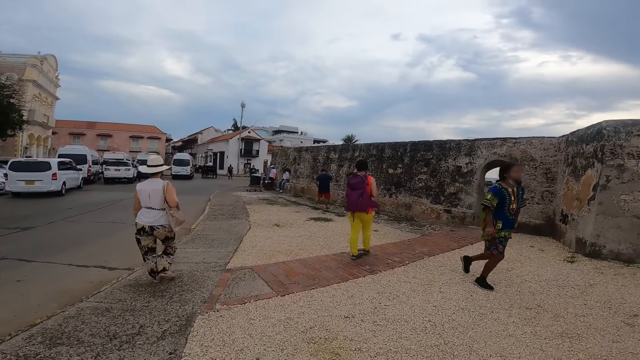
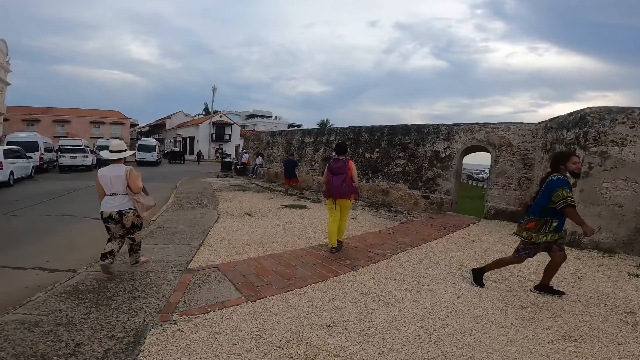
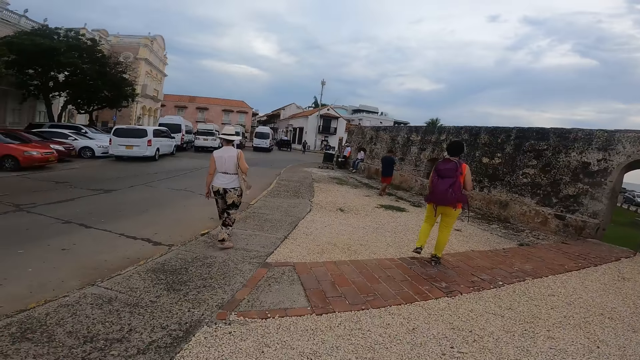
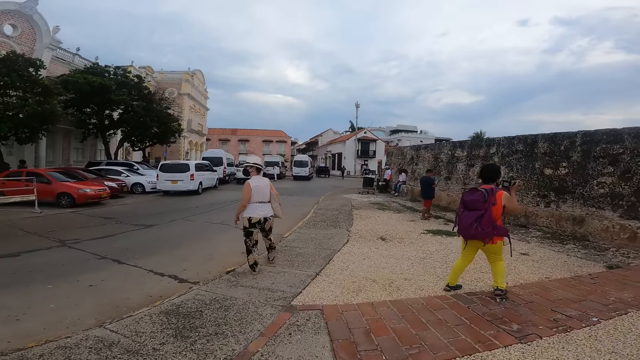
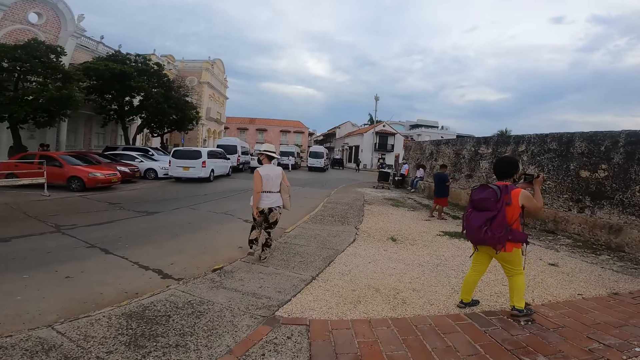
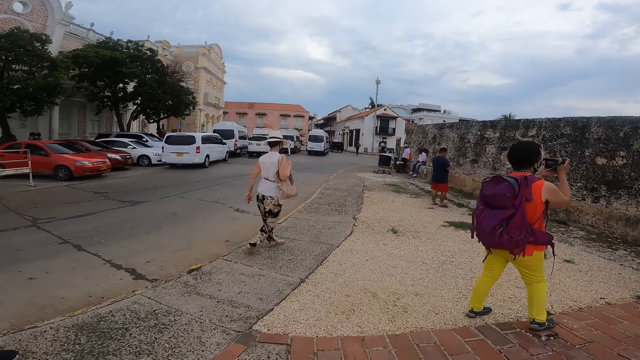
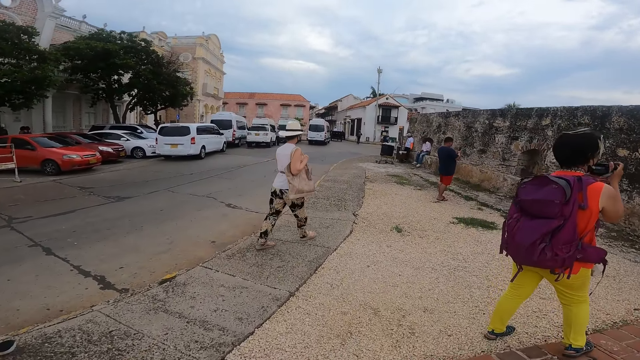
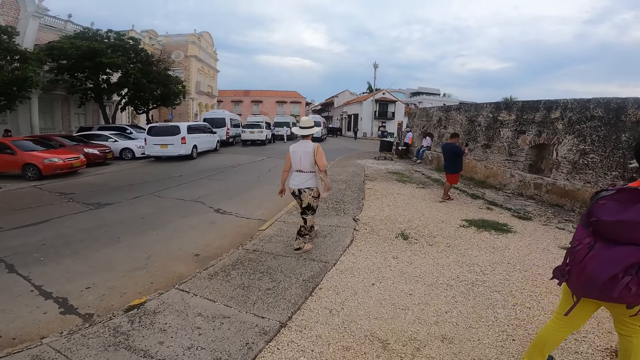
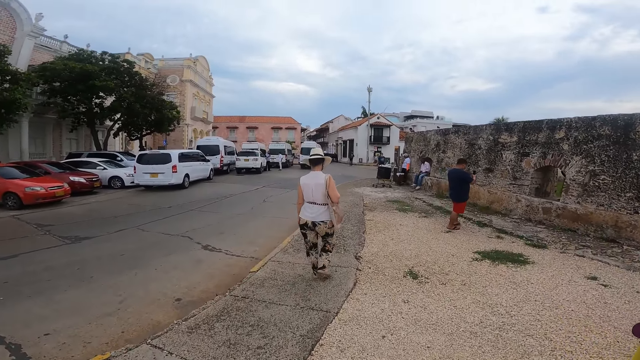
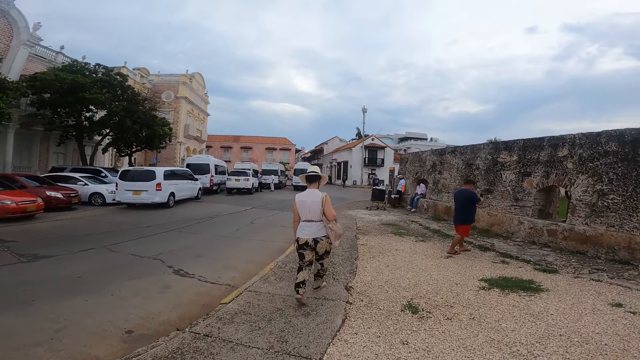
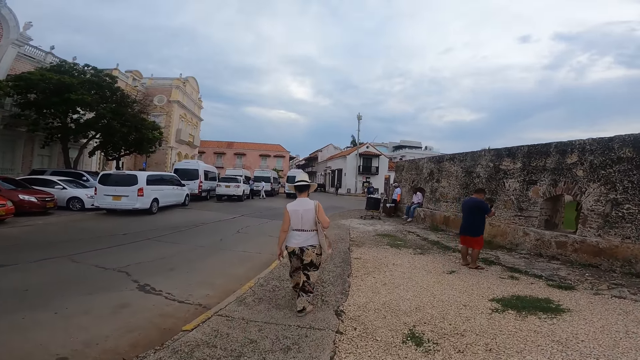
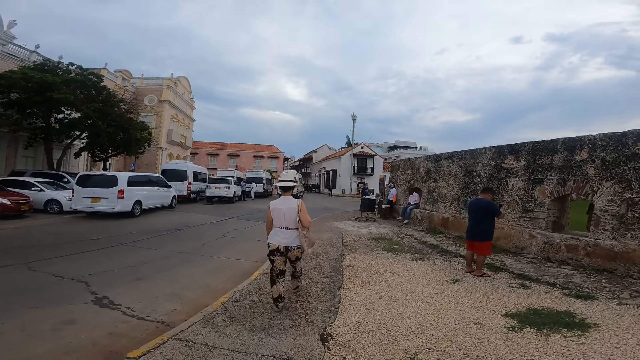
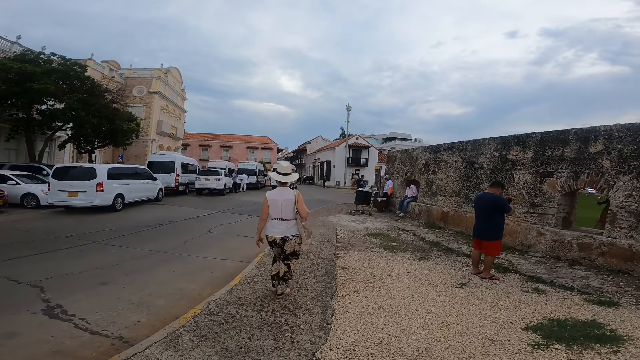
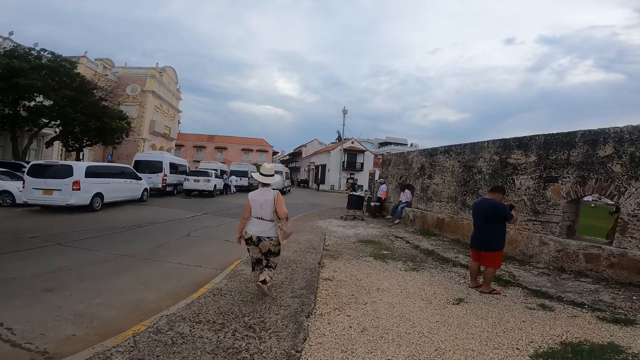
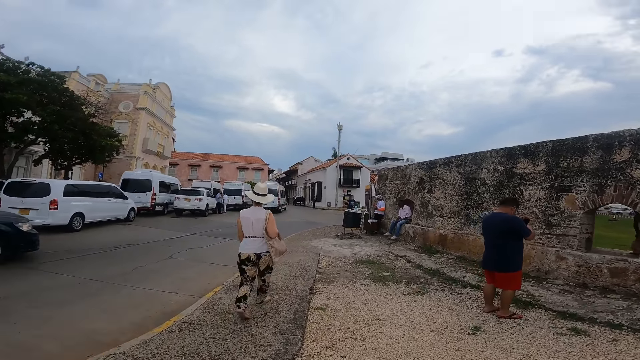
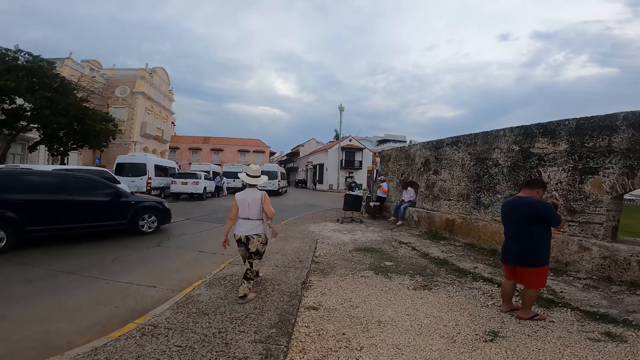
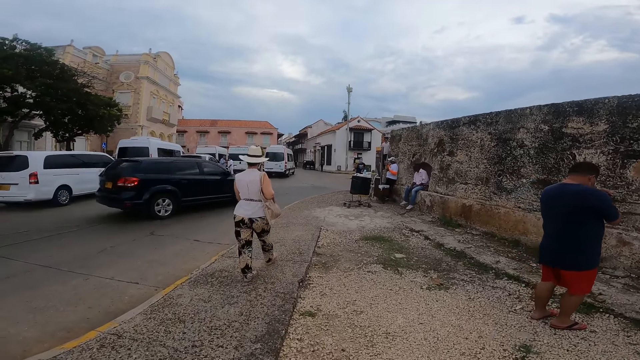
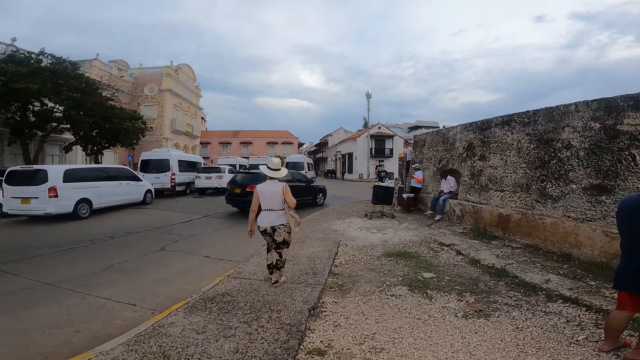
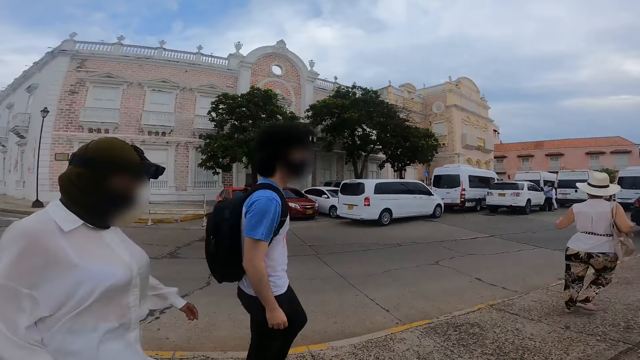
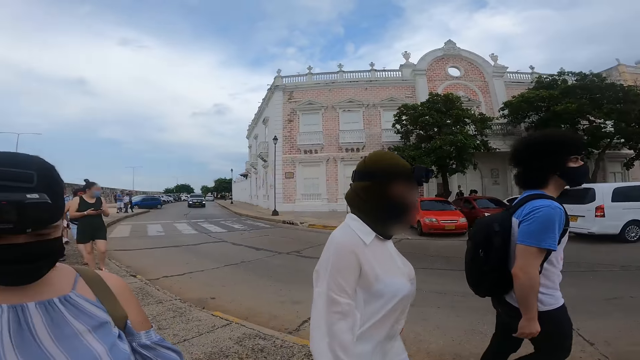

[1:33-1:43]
The camera wearer walks on a brick pathway. They walk on the rocky pathway.

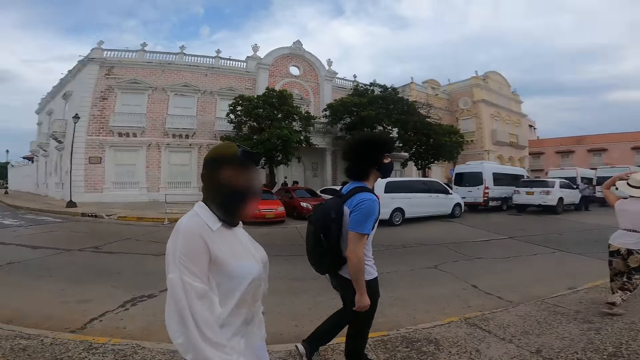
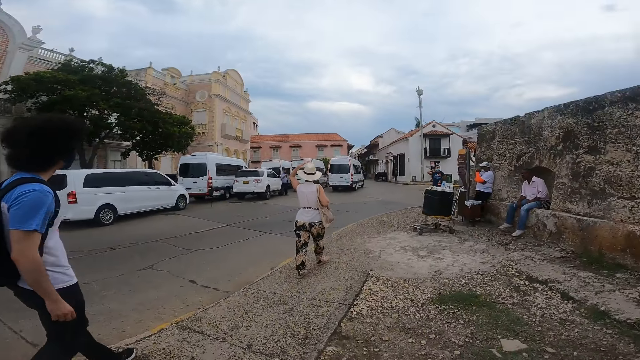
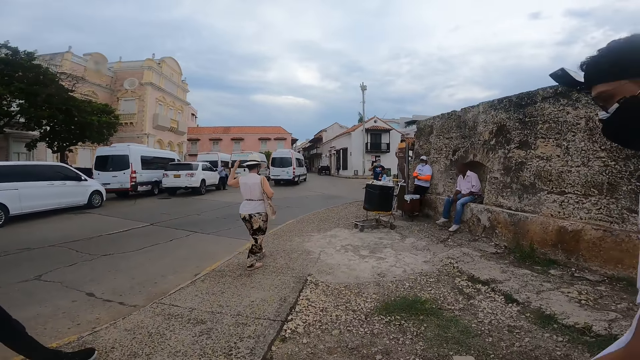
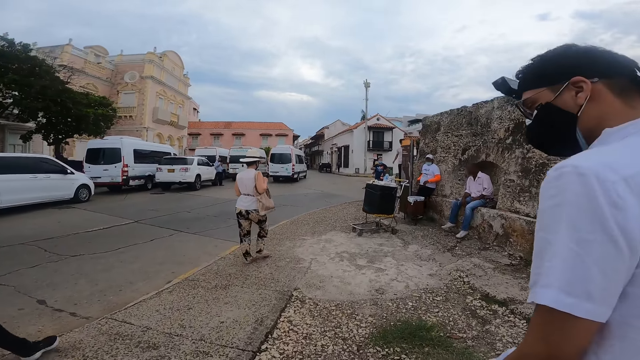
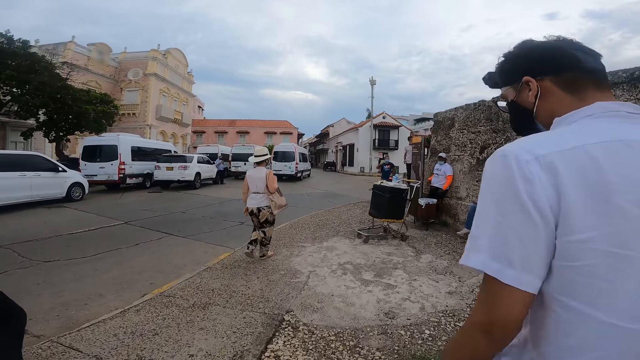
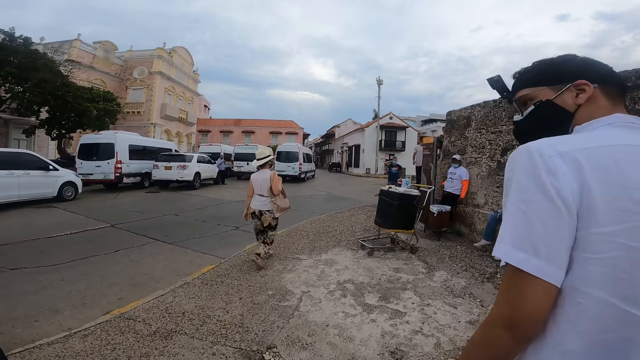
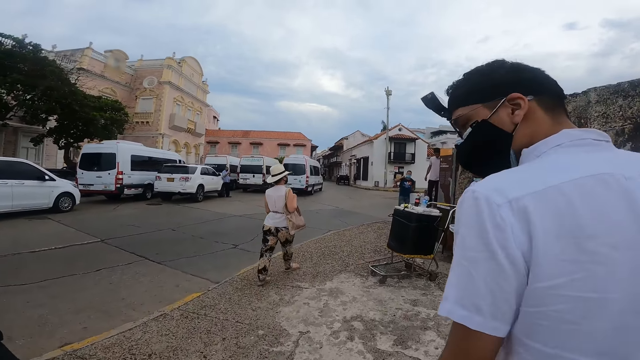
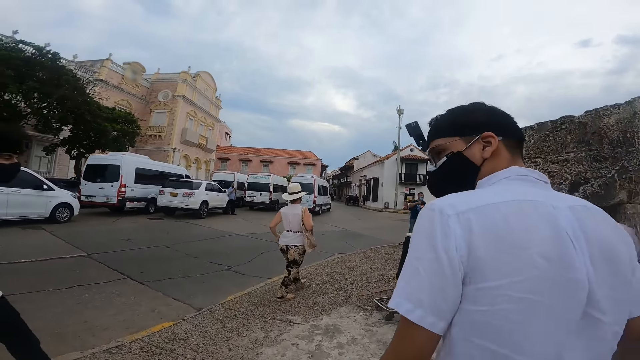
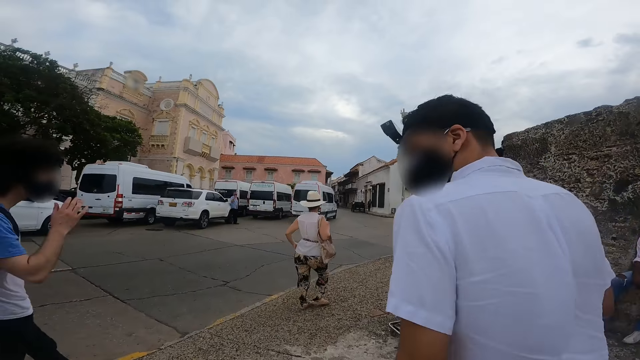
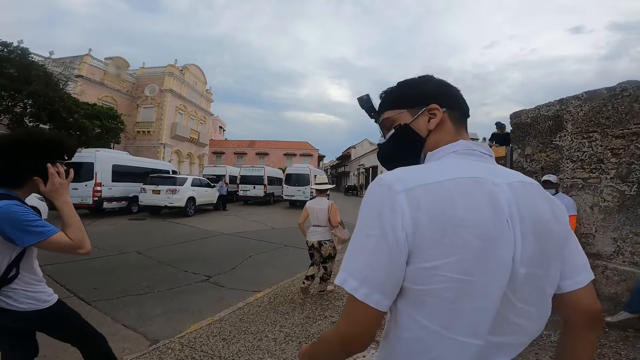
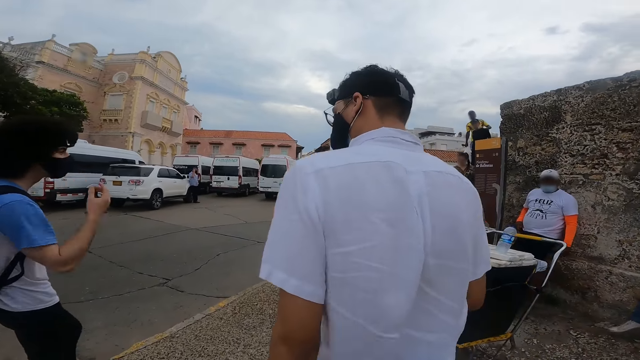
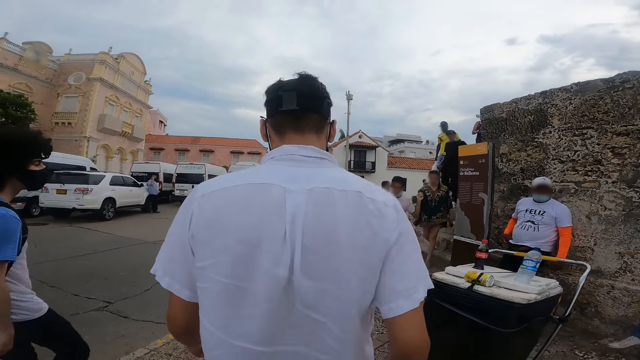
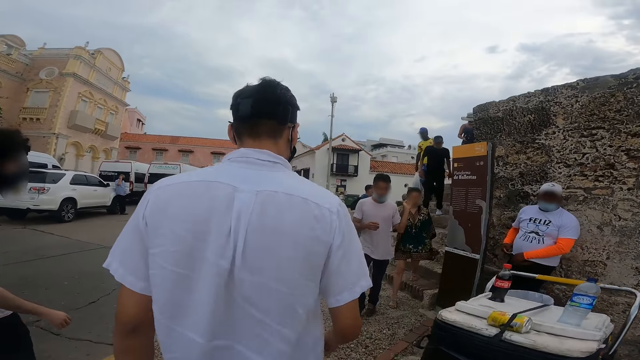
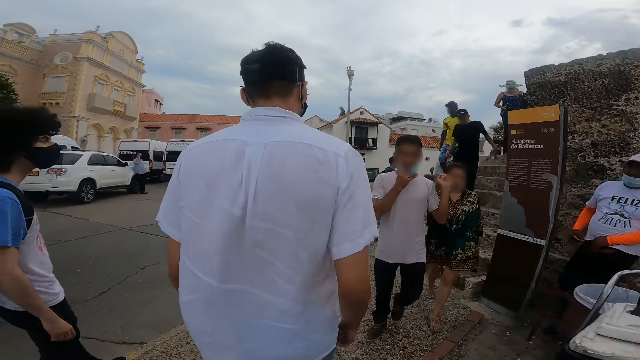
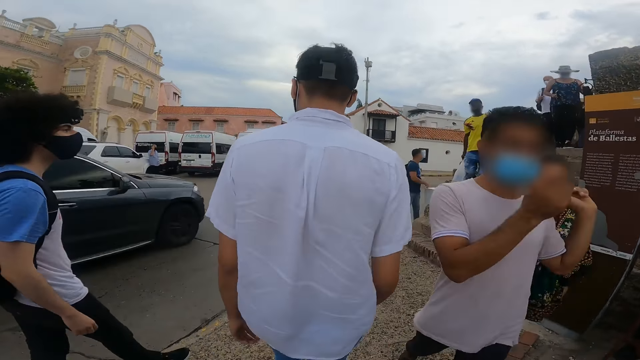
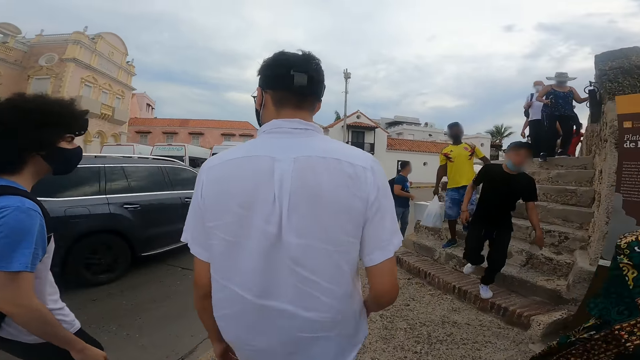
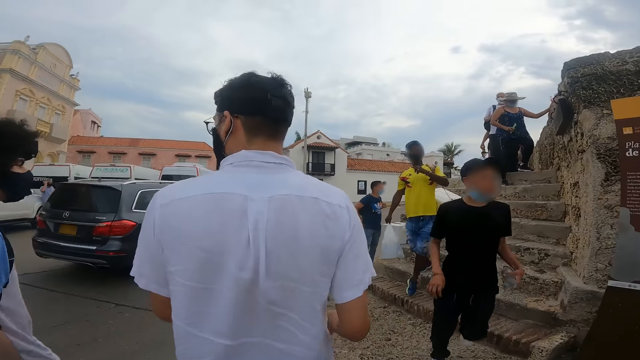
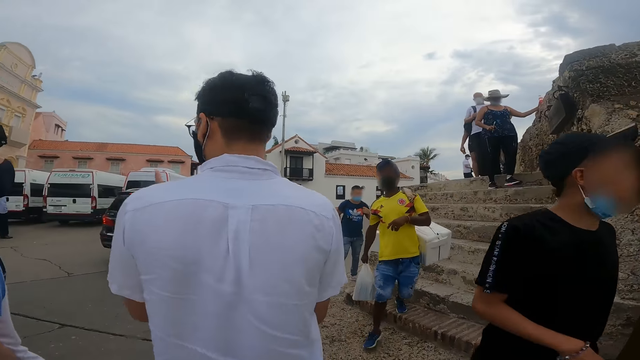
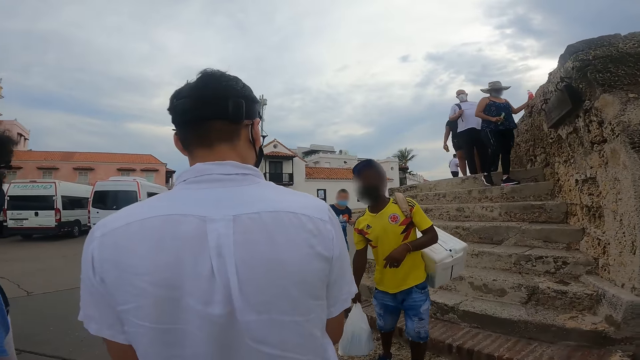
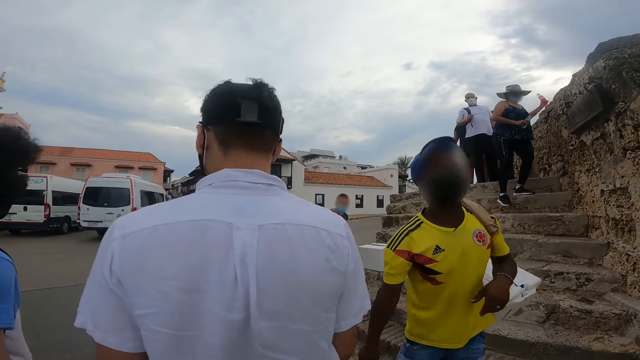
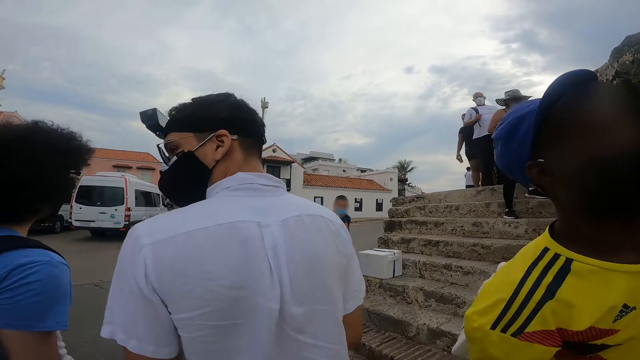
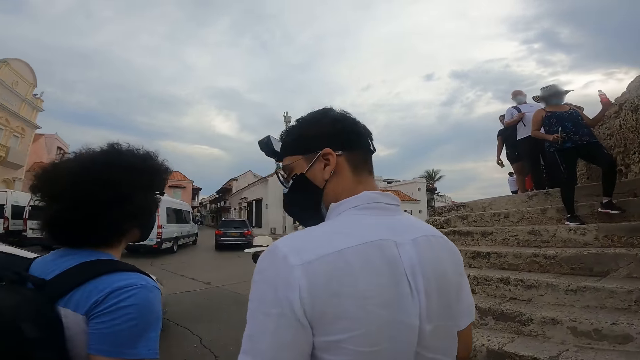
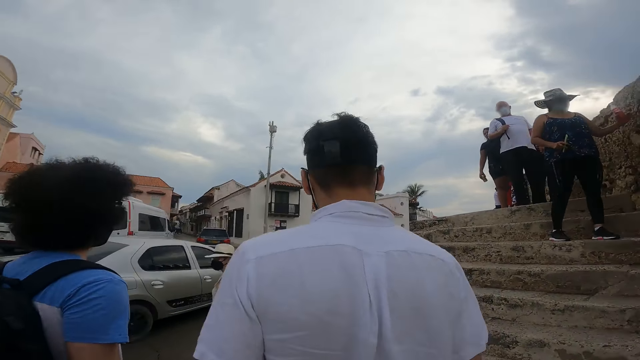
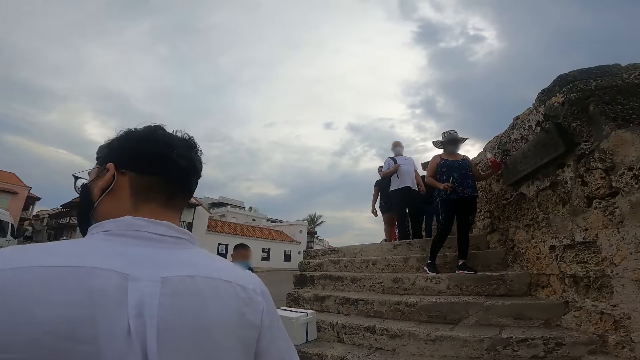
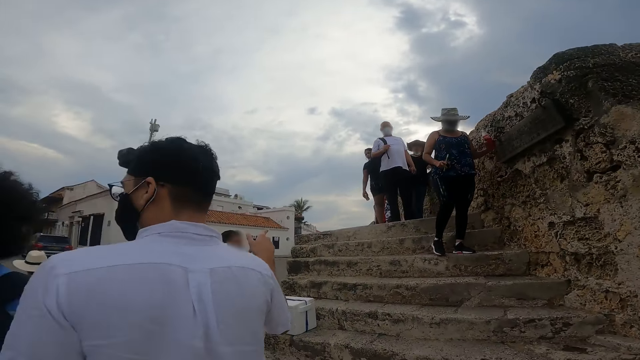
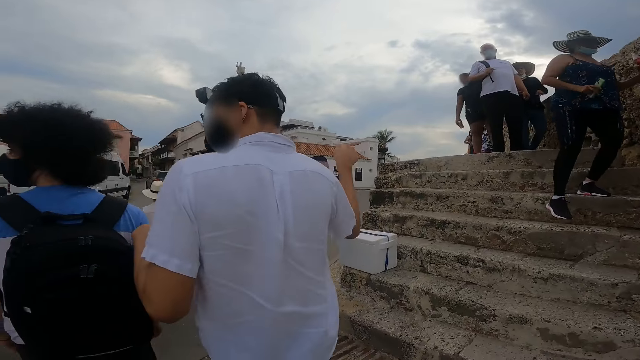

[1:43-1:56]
The man walks on the sidewalk. The camera wearer walks on the sidewalk. Another man touches his hair with his right hand. A man walks past the camera wearer on the rocky pathway. Another man walks past the camera wearer on the rocky pathway. Another man walks past the camera wearer on the rocky pathway. A person converses with another person. The woman walks on a road.
